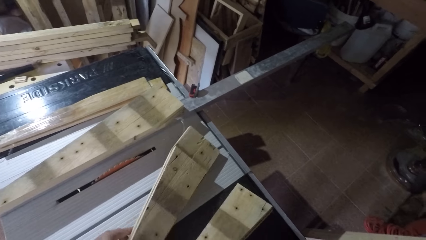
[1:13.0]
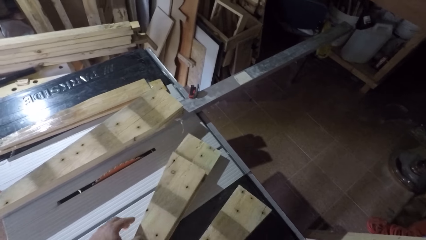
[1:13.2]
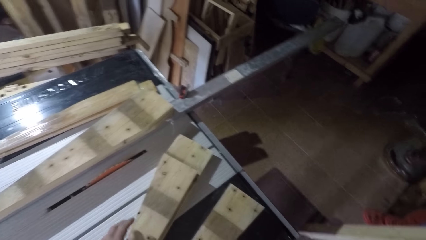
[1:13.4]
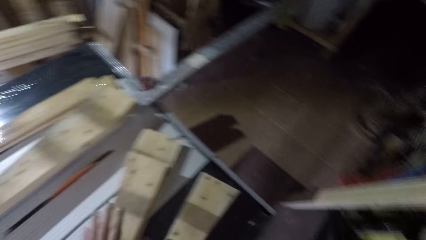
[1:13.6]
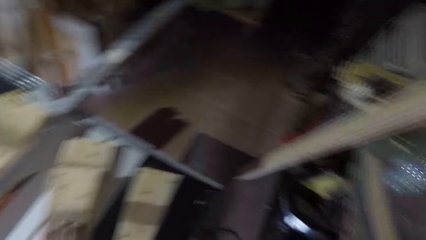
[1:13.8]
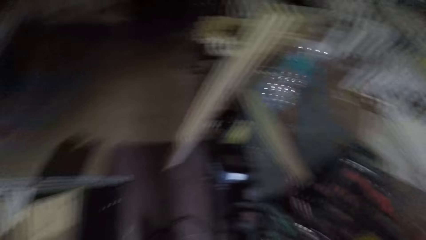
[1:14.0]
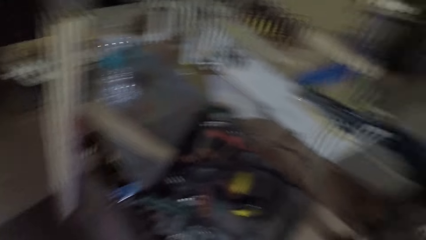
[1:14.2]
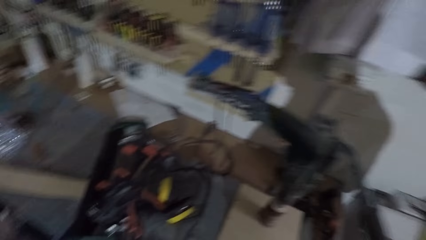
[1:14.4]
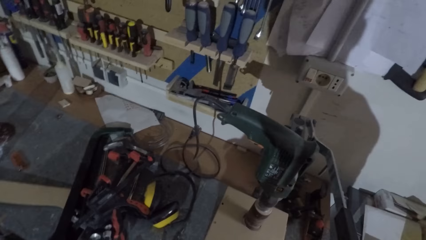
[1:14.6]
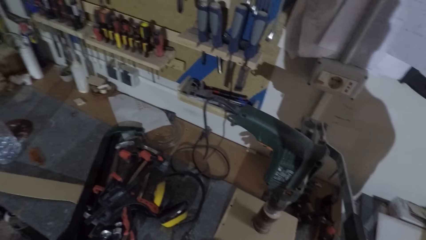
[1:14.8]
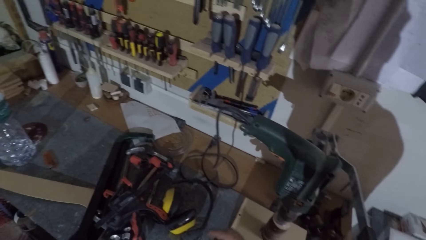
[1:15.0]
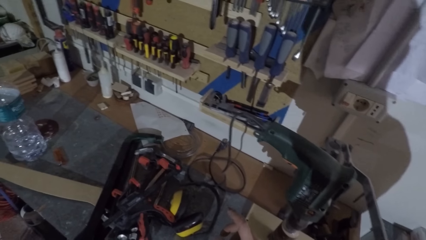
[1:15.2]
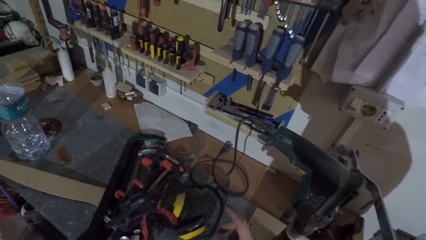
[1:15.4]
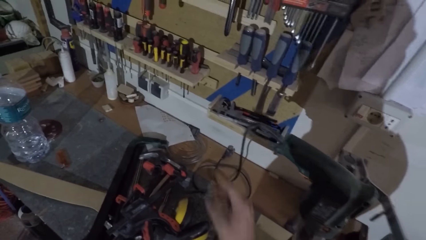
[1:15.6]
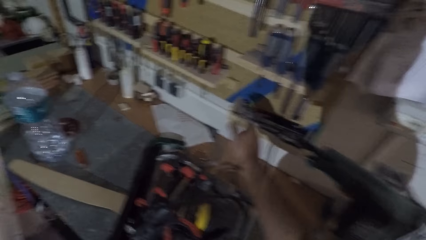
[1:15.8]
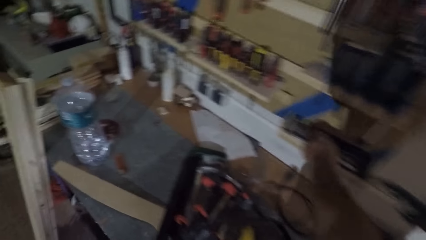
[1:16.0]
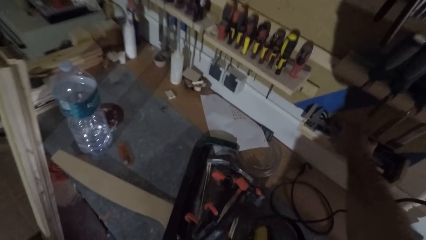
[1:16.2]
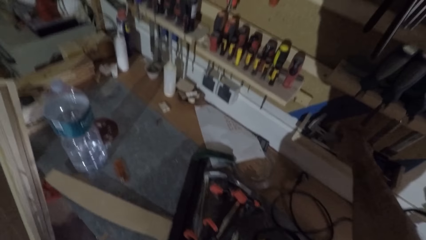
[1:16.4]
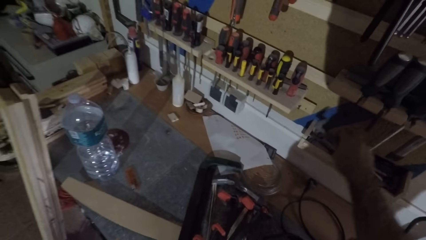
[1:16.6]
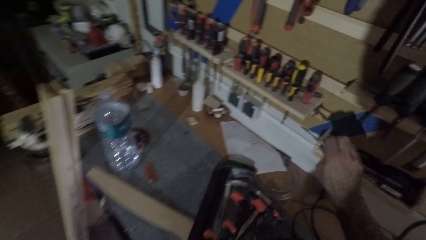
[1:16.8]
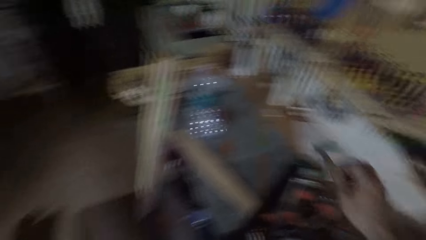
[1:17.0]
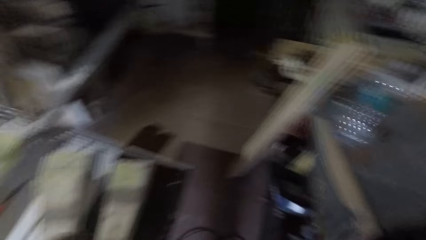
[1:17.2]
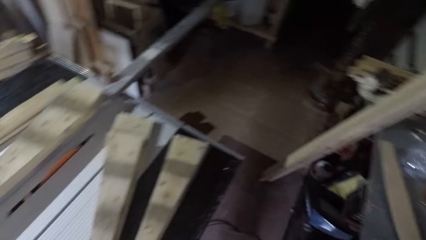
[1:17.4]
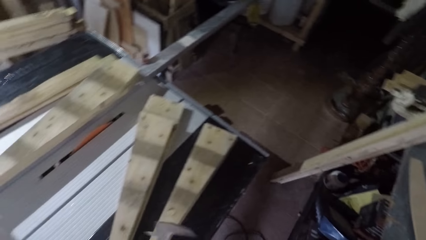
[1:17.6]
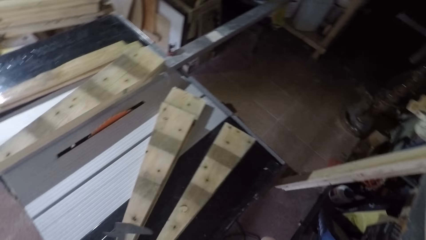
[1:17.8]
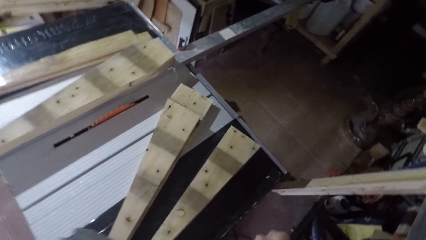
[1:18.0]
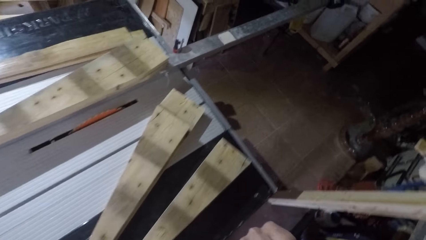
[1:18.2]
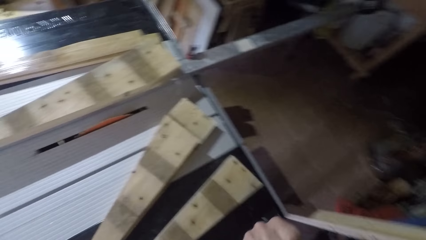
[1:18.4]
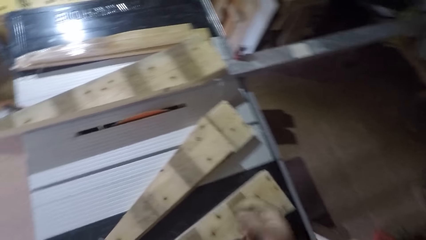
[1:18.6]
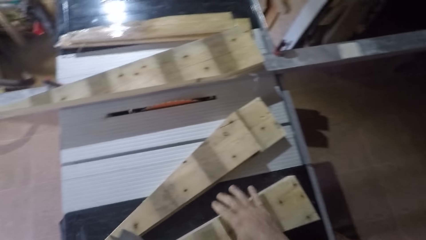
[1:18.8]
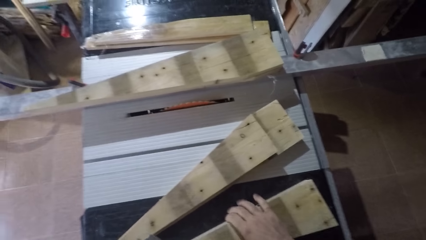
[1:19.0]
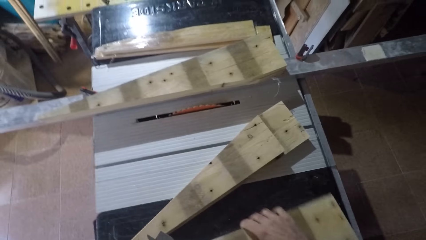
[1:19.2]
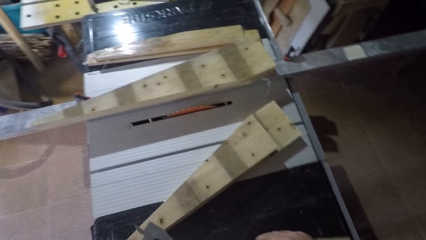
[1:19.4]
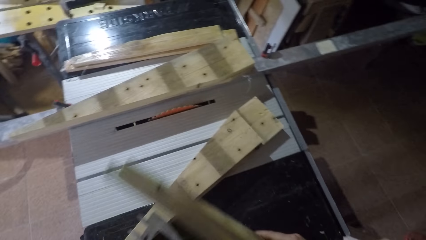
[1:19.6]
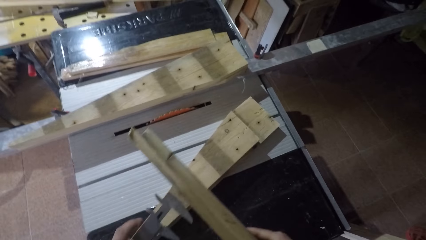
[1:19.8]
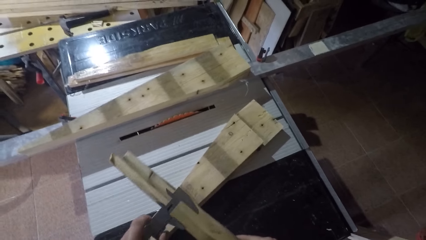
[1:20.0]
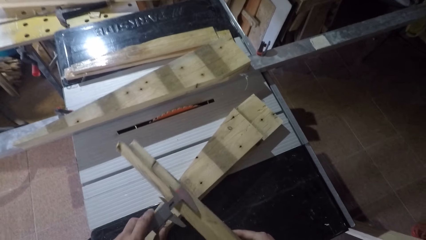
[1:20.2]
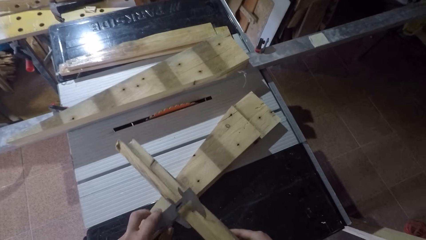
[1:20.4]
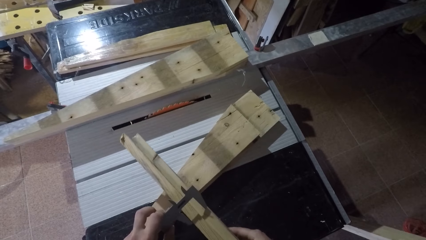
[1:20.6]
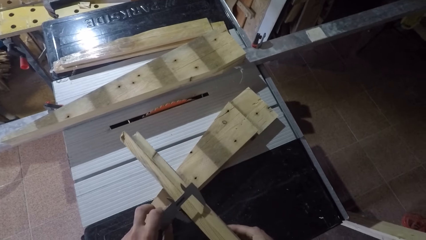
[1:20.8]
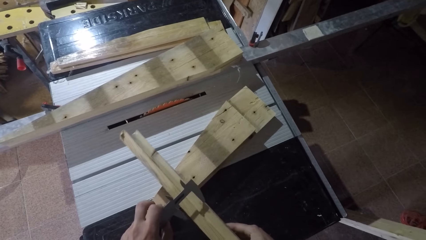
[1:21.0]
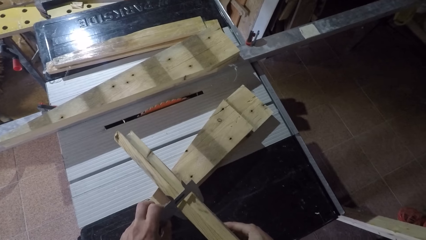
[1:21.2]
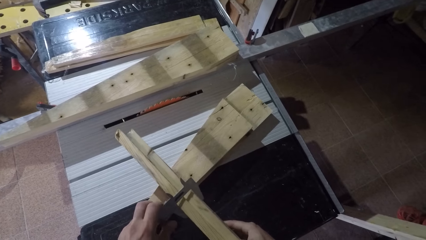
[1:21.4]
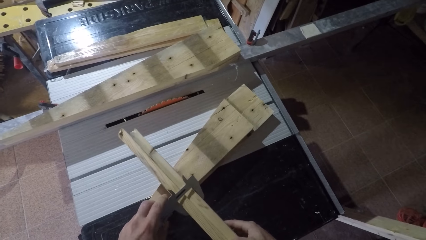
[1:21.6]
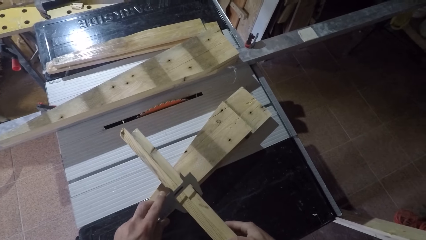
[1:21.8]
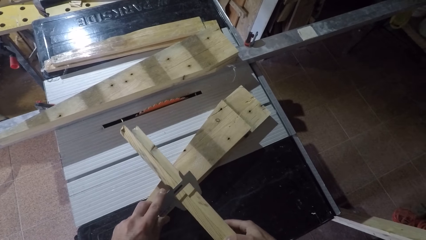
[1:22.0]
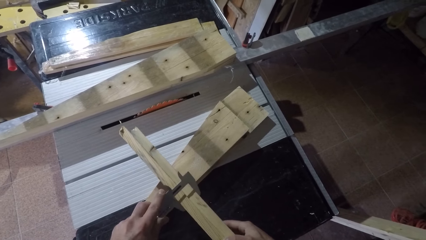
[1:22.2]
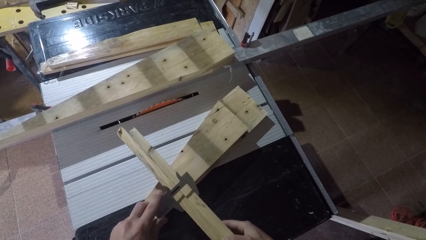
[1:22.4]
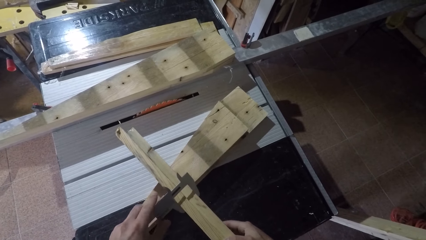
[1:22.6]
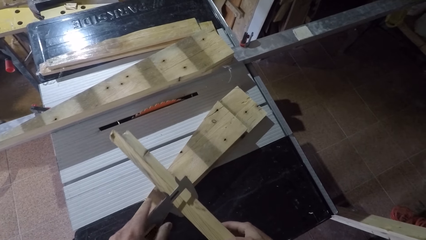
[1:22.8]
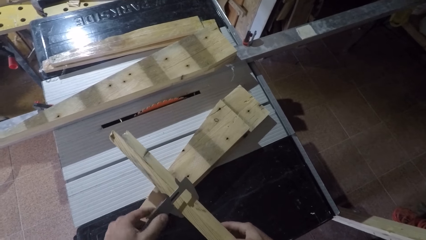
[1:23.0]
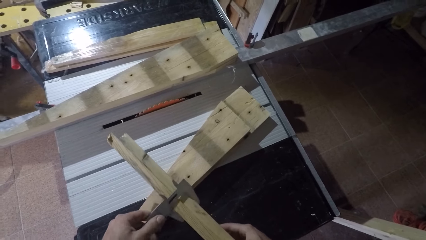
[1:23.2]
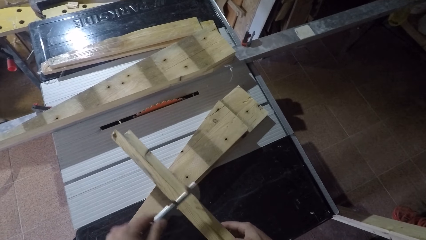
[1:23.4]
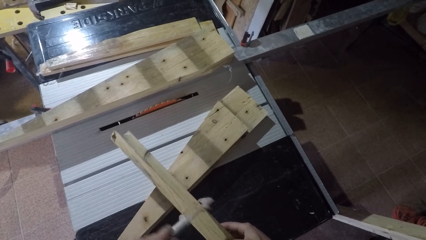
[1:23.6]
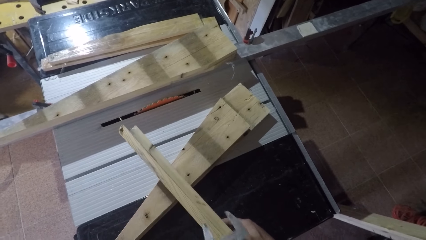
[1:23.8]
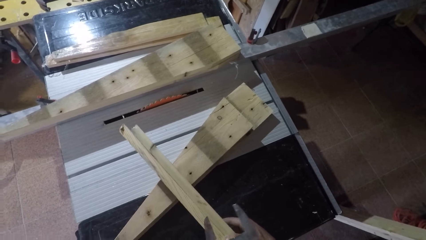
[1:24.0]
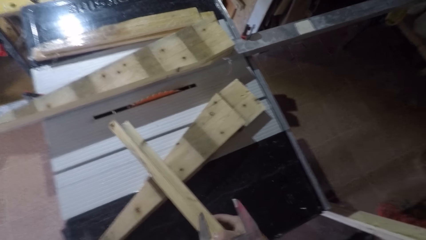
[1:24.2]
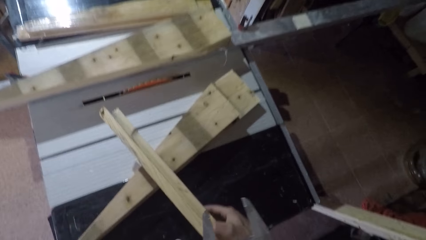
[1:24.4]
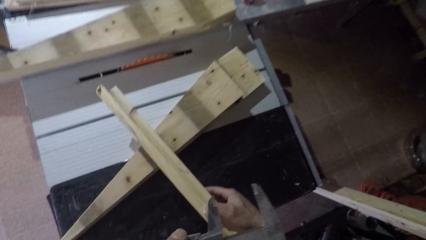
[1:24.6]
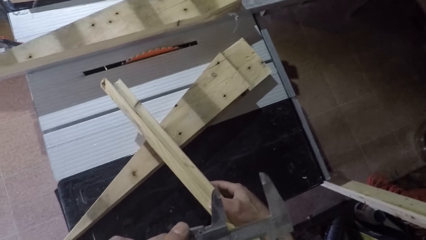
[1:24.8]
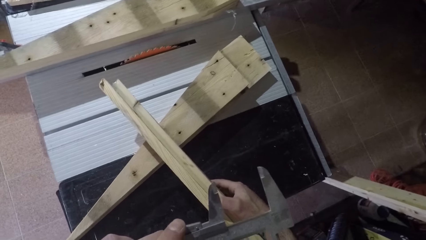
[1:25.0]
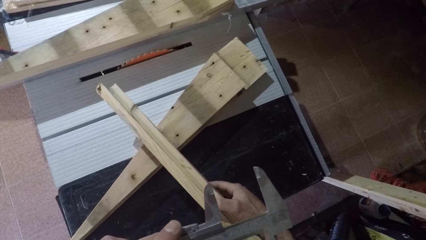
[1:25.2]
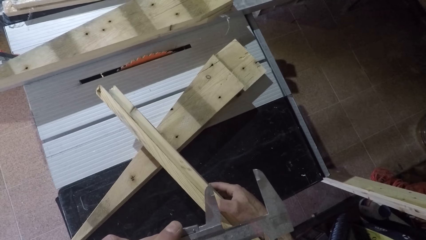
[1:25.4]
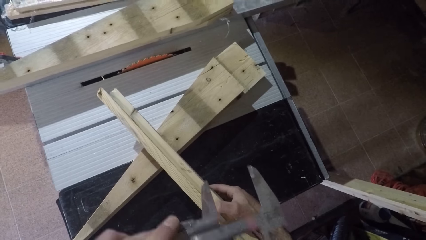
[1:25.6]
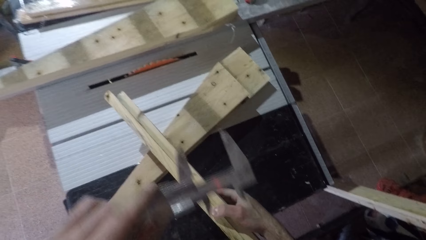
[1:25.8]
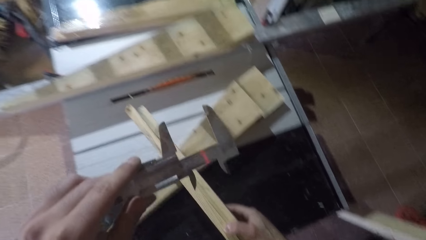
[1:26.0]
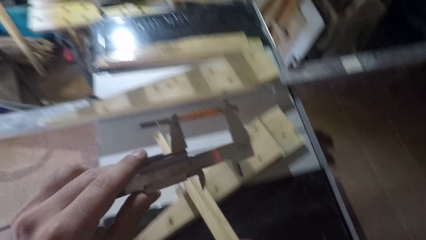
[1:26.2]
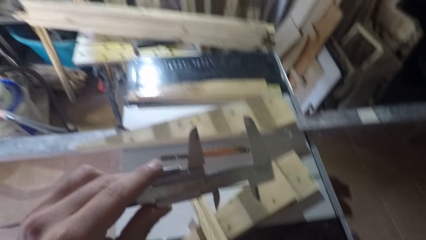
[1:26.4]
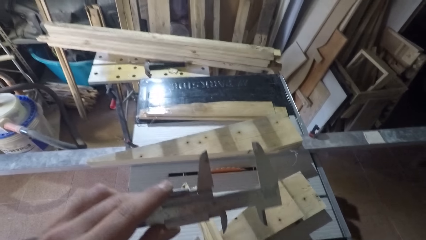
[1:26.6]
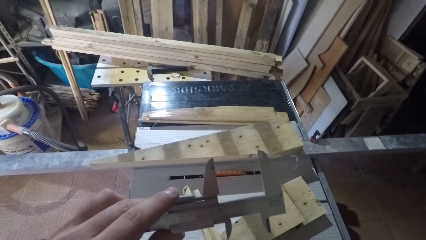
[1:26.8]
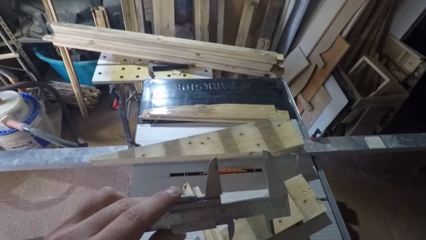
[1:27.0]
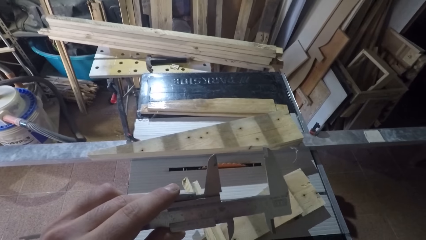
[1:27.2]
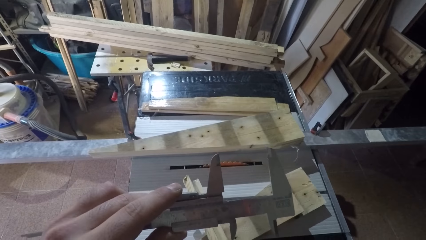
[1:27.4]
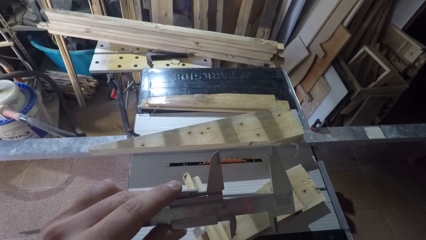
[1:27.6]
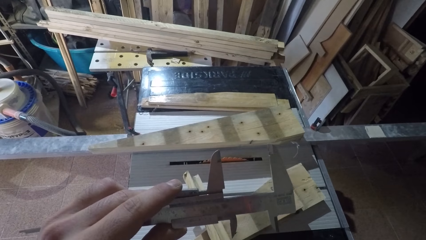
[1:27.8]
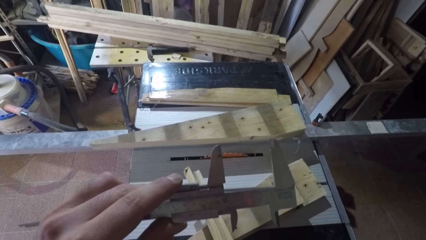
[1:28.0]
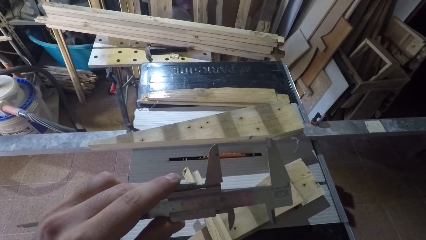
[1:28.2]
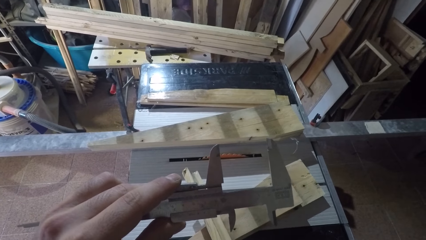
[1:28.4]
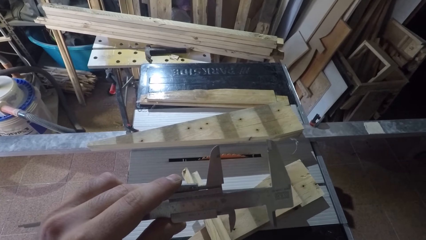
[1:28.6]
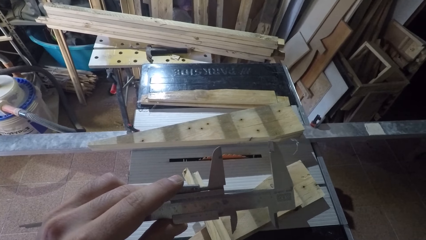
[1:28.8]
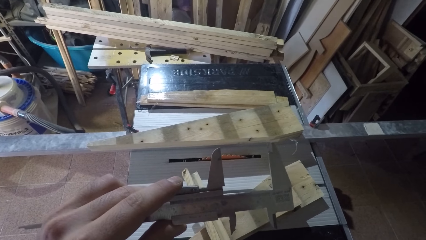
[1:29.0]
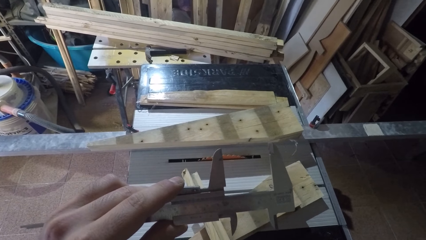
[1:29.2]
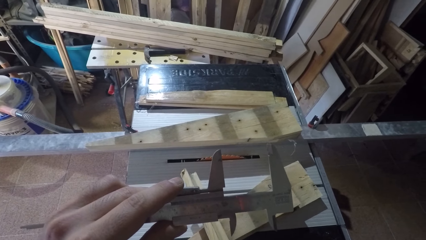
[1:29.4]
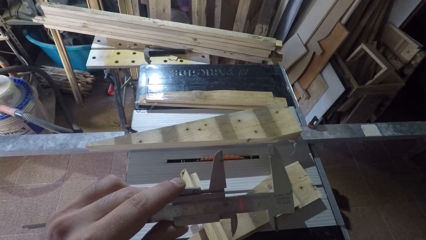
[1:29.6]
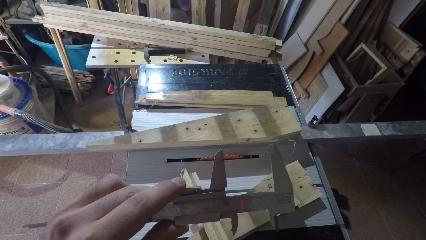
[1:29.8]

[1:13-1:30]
The camera wearer picks up a caliper from the tool rack on the wall with his right hand. He picks a piece of wood from the table. He measures the width of the piece of wood with the caliper in his hand. He reads the caliper measurement.
